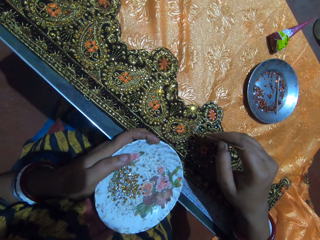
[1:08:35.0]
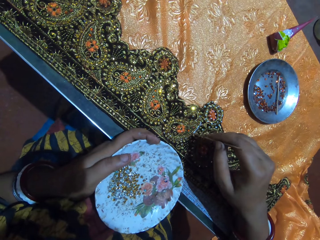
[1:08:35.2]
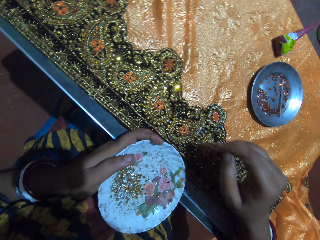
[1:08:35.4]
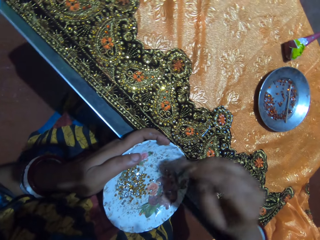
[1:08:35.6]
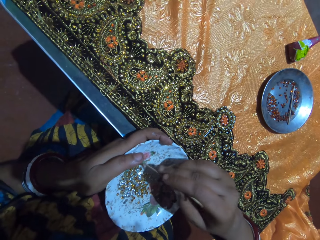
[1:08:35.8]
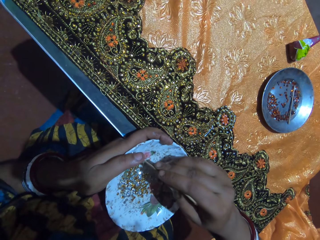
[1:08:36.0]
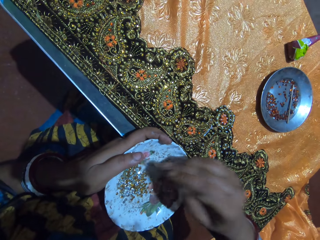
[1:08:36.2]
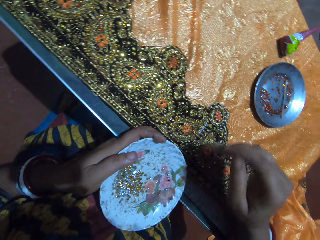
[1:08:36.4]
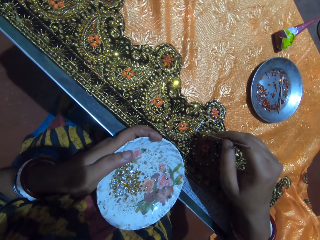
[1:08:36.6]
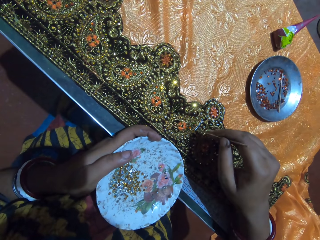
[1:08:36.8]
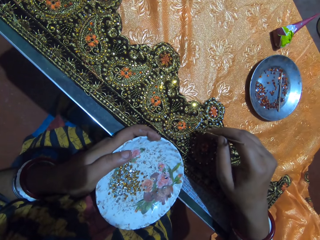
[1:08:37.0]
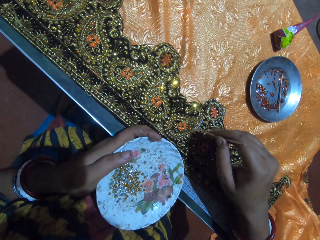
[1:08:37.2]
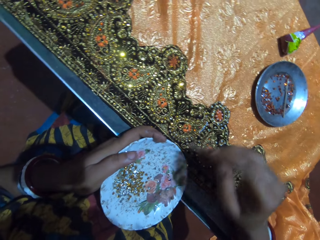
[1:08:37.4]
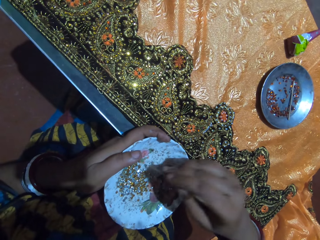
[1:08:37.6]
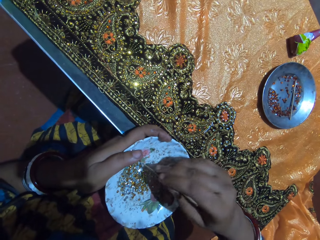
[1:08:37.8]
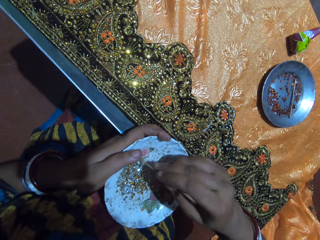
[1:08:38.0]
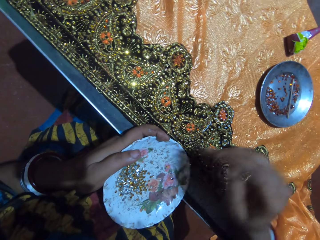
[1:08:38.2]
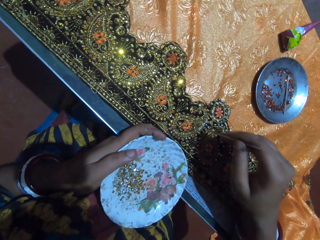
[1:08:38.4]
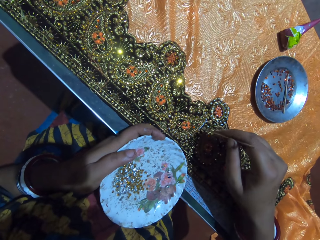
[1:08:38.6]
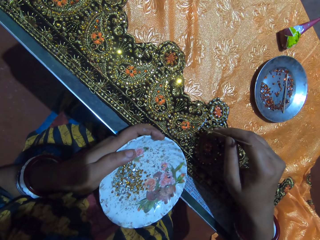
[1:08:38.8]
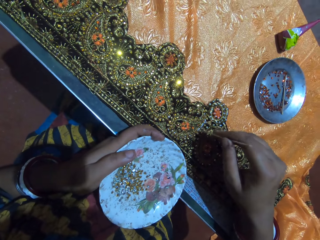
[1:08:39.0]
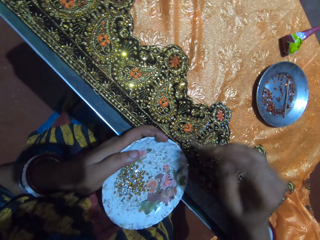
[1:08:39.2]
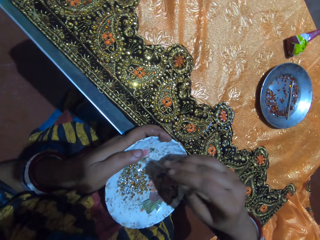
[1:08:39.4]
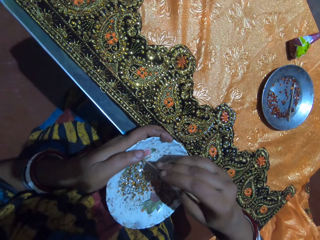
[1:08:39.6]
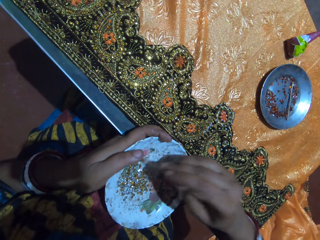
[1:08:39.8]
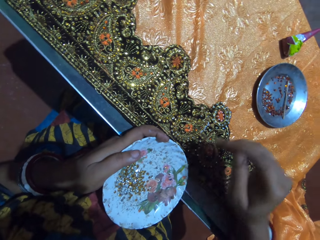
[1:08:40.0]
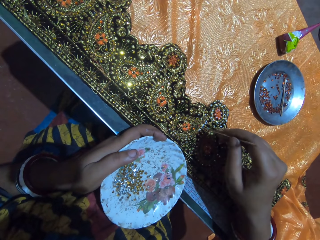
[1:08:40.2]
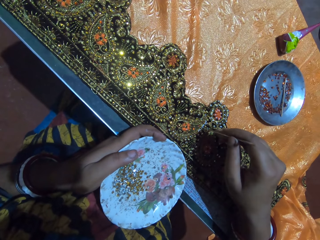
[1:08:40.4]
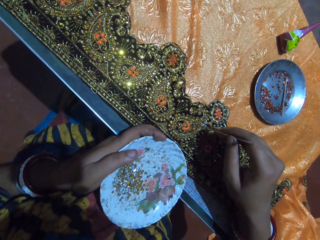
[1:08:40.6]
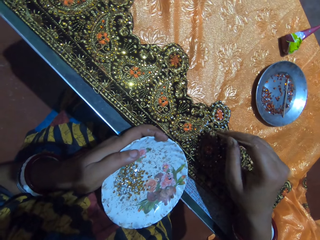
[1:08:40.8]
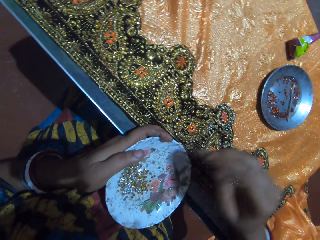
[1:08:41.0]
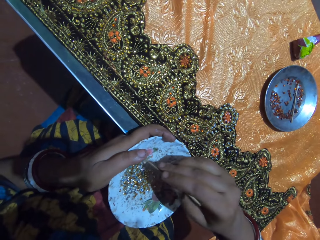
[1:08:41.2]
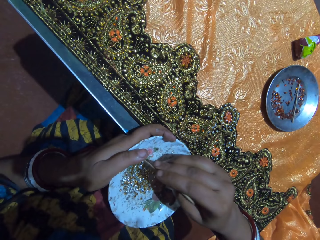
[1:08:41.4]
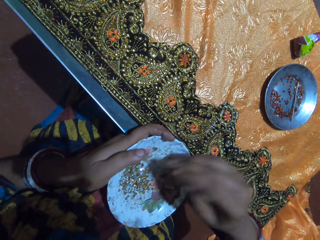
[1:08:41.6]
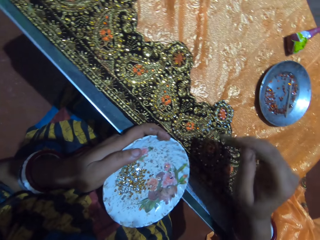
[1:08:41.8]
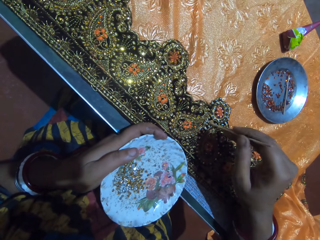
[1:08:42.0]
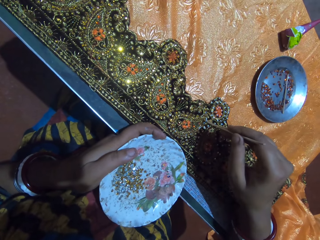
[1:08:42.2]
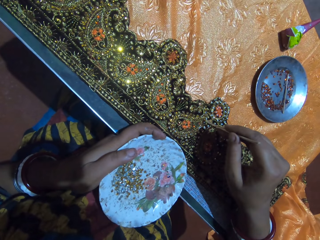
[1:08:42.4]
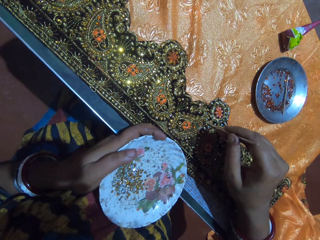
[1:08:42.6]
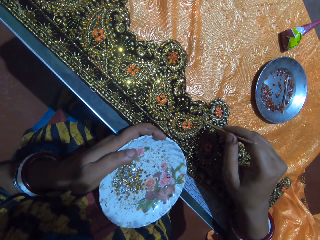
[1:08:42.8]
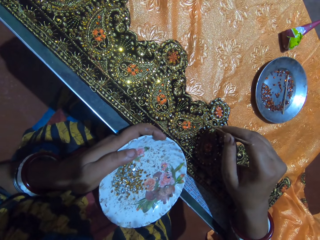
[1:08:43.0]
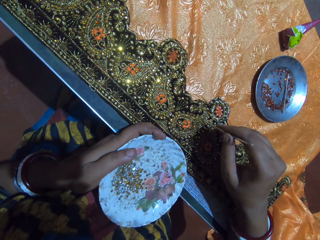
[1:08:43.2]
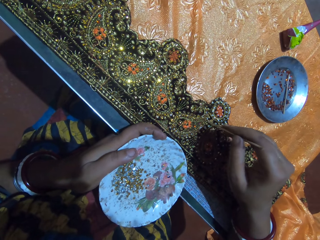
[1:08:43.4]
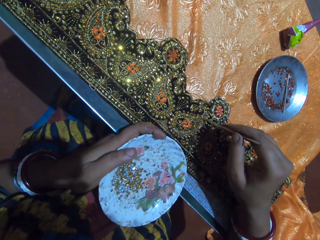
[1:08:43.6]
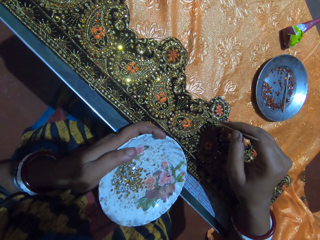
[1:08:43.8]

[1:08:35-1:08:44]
The camera wearer picks a rhinestone from the plate in her left hand with the jewel picker in her right hand. She drops the rhinestone on the fabric on the table with the jewel picker in her right hand. She picks a rhinestone from the plate in her left hand with the jewel picker in her right hand. She drops the rhinestone on the fabric on the table with the jewel picker in her right hand. She picks a rhinestone from the plate in her left hand with the jewel picker in her right hand. She drops the rhinestone on the fabric on the table with the jewel picker in her right hand. She picks a rhinestone from the plate in her left hand with the jewel picker in her right hand. She drops the rhinestone on the fabric on the table with the jewel picker in her right hand.

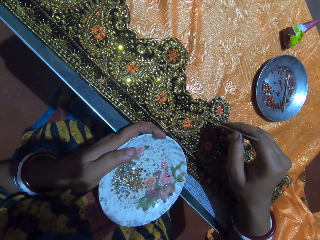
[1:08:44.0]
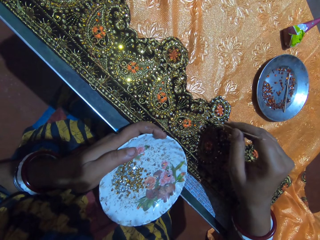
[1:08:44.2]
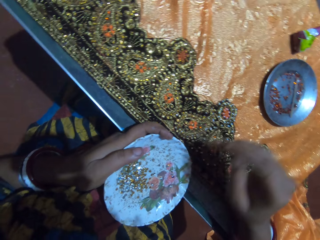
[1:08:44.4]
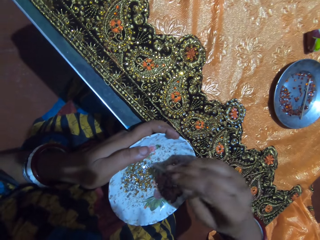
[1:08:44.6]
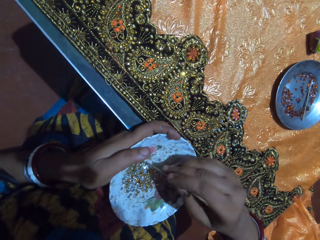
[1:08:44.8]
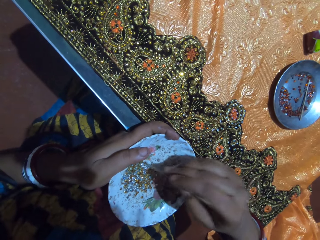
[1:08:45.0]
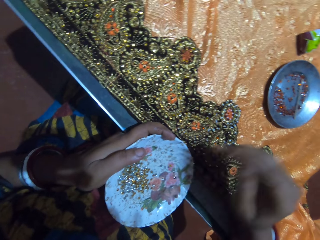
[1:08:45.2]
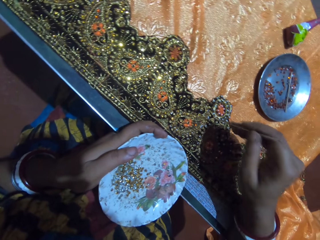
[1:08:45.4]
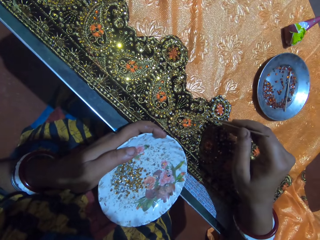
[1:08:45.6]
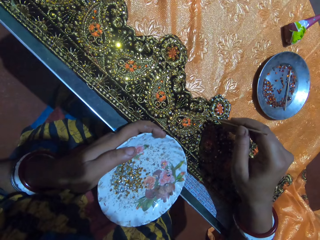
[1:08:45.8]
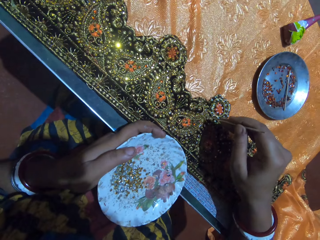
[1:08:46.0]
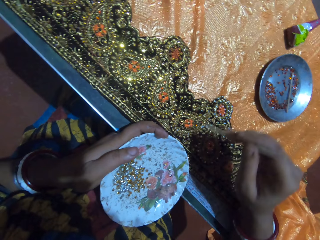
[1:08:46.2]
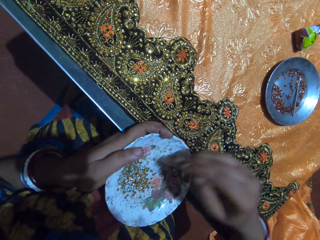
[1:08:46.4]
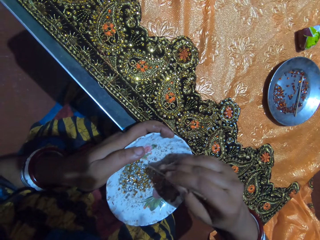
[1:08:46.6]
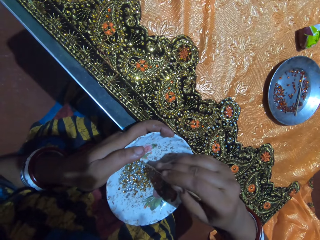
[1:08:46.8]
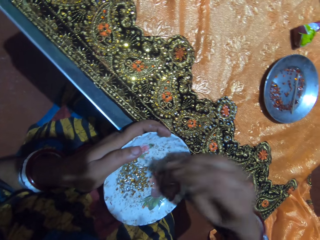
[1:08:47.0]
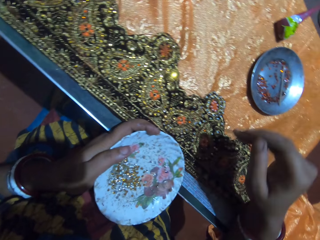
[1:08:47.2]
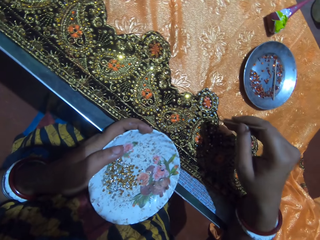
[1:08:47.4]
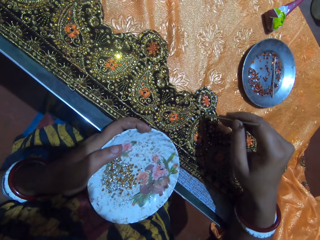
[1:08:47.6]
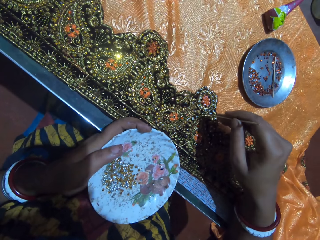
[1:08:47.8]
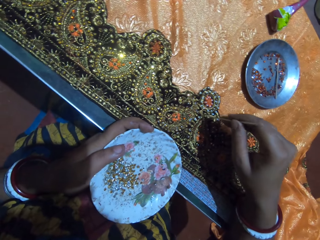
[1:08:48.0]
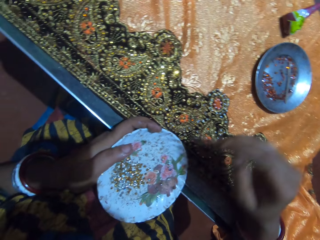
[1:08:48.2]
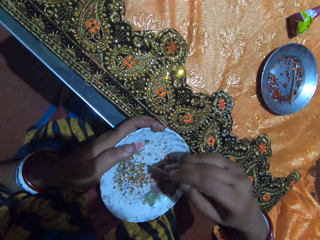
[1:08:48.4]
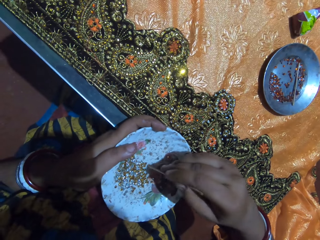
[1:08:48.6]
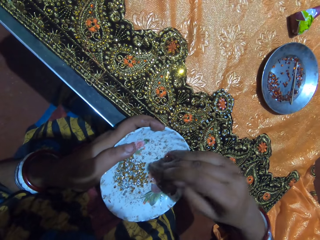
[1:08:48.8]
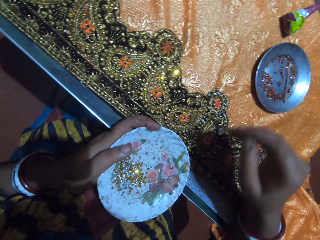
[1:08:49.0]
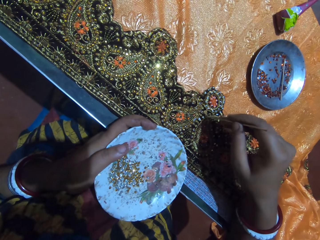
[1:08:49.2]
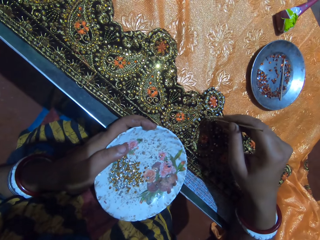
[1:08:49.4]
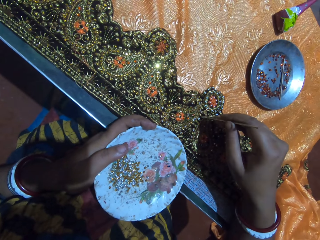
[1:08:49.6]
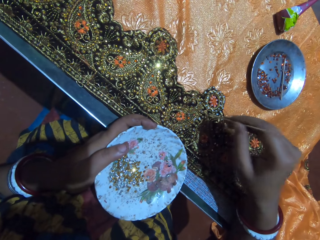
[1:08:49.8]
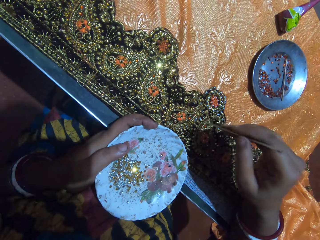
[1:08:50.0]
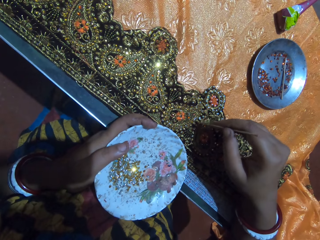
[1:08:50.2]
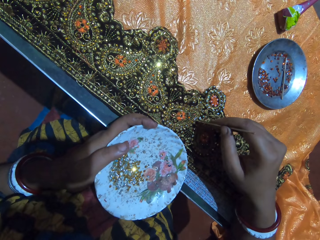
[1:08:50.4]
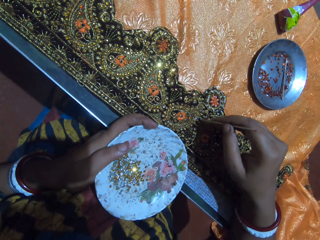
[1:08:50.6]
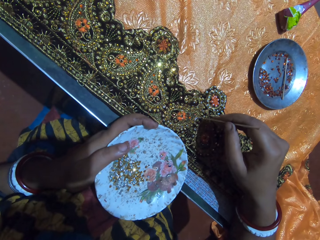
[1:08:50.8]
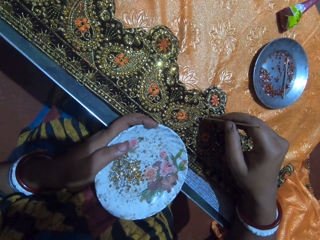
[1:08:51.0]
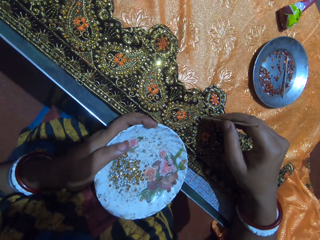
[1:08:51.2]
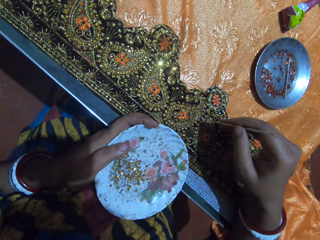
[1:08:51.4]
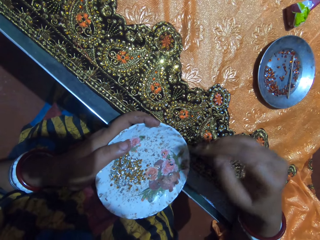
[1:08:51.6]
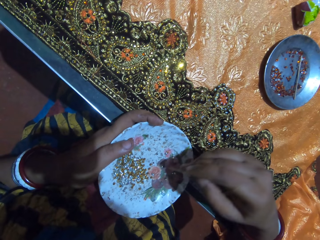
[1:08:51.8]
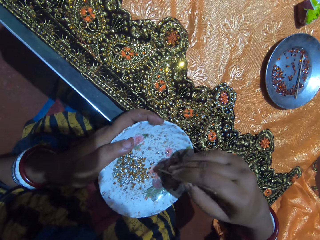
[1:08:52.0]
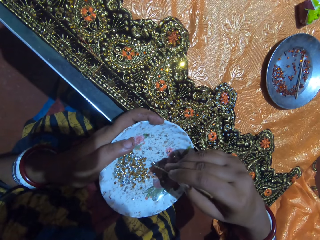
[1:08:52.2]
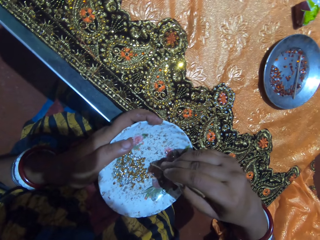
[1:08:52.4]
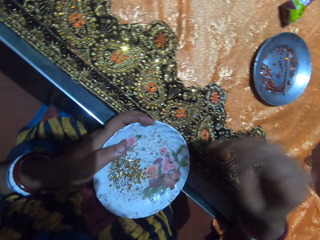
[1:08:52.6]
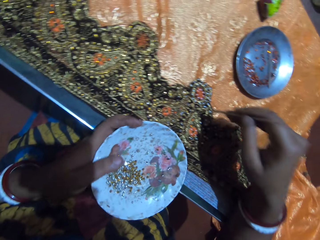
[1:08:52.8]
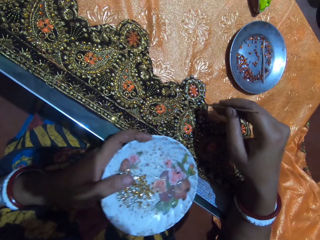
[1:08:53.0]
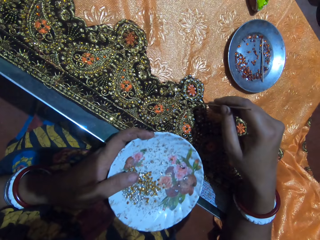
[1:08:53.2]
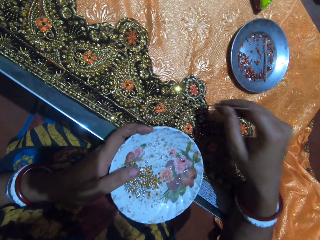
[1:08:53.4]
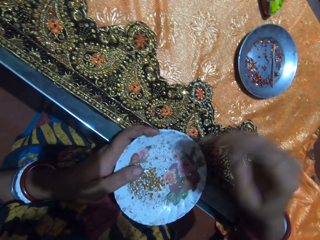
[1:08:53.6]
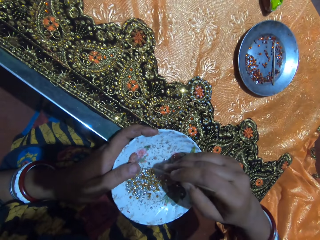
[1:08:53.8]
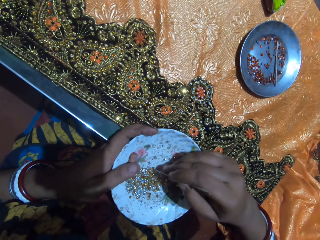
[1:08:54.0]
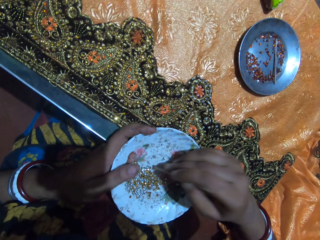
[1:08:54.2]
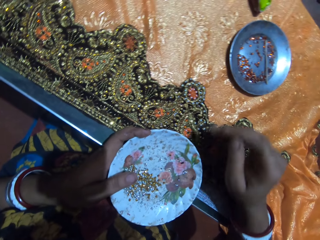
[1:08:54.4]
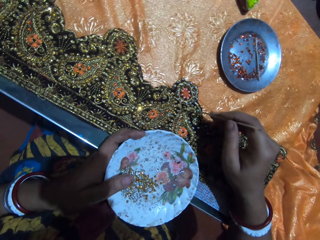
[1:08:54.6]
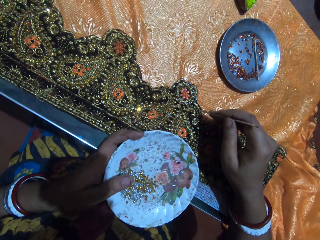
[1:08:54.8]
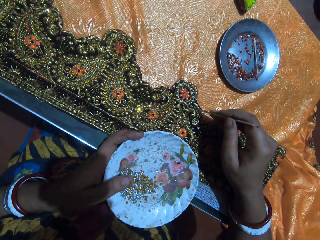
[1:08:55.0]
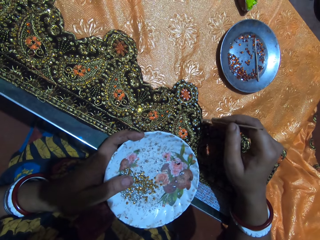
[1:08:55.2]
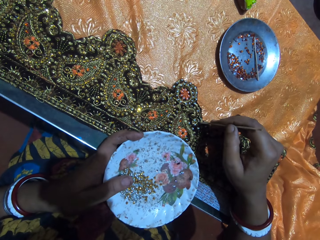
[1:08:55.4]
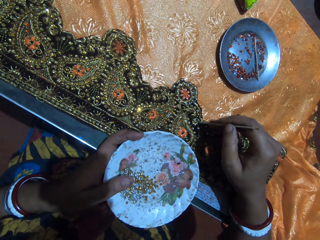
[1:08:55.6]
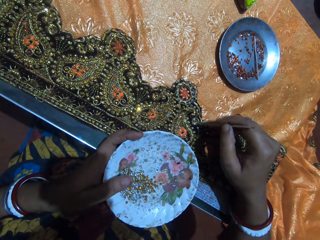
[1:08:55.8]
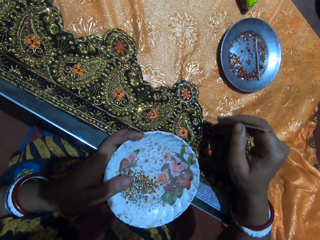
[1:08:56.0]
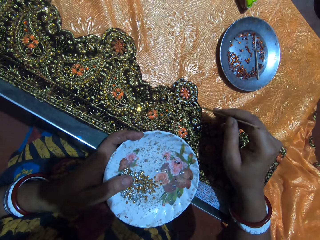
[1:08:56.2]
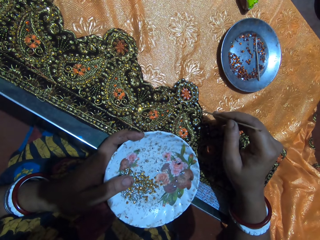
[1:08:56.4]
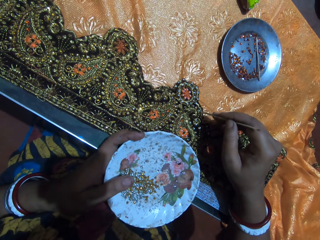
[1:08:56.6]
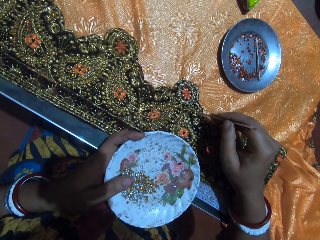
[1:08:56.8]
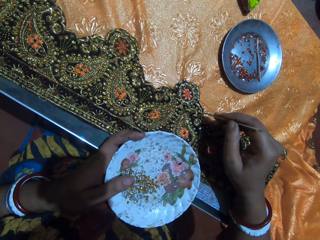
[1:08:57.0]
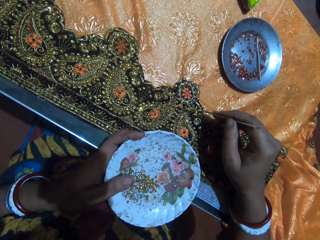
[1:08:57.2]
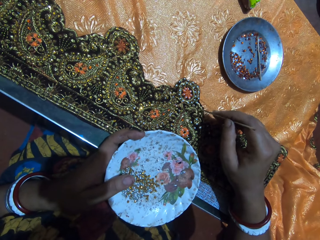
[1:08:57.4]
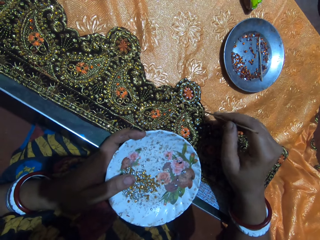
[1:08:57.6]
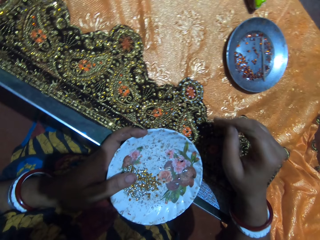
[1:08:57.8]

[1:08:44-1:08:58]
The camera wearer picks a rhinestone from the plate in her left hand with the jewel picker in her right hand. She drops the rhinestone on the fabric on the table with the jewel picker in her right hand. She picks a rhinestone from the plate in her left hand with the jewel picker in her right hand. She drops the rhinestone on the fabric on the table with the jewel picker in her right hand. She picks a rhinestone from the plate in her left hand with the jewel picker in her right hand. She drops the rhinestone on the fabric on the table with the jewel picker in her right hand. She picks a rhinestone from the plate in her left hand with the jewel picker in her right hand. She drops the rhinestone on the fabric on the table with the jewel picker in her right hand. She picks a rhinestone from the plate in her left hand with the jewel picker in her right hand. She drops the rhinestone on the fabric on the table with the jewel picker in her right hand.
